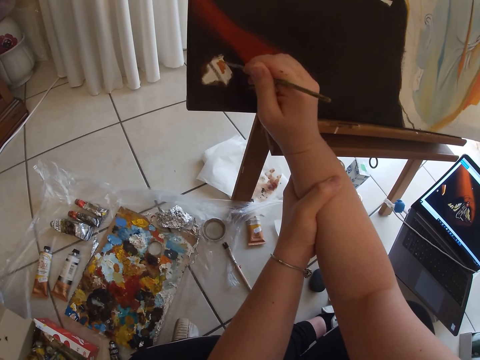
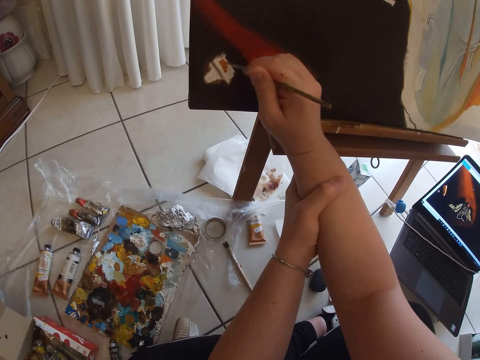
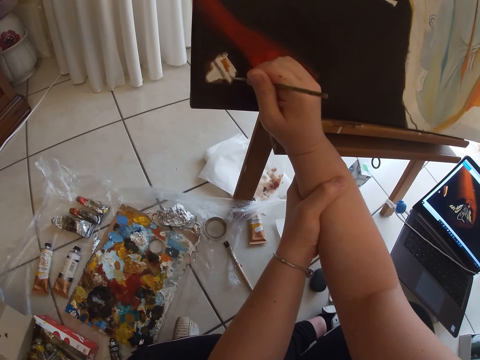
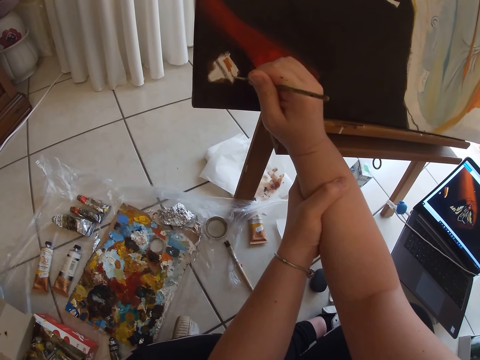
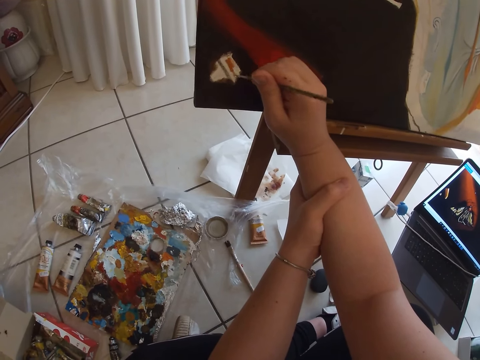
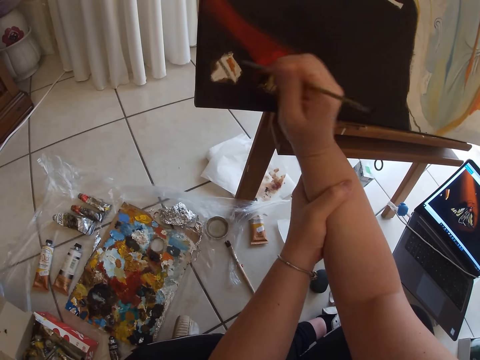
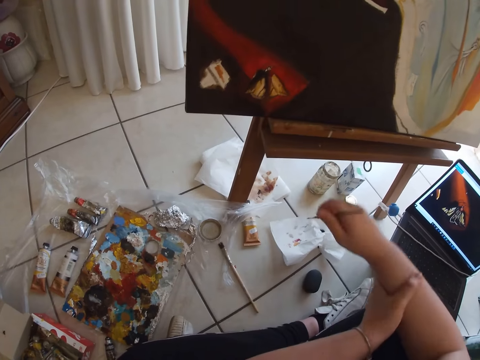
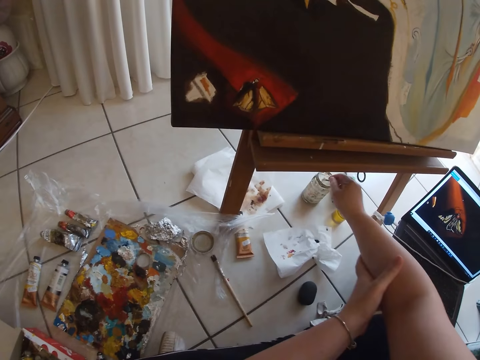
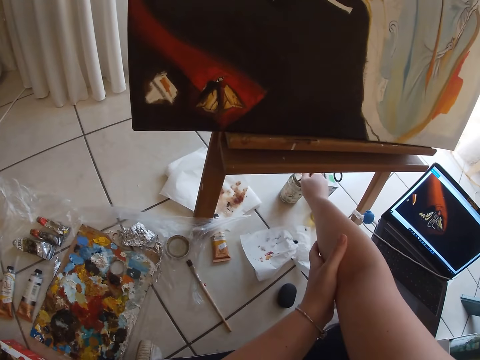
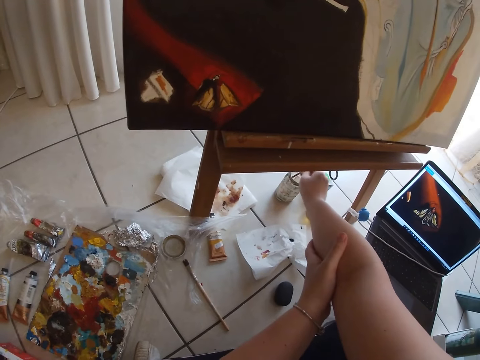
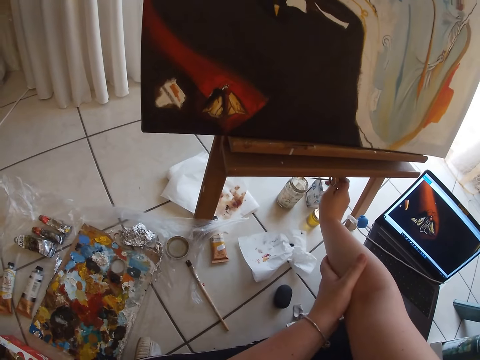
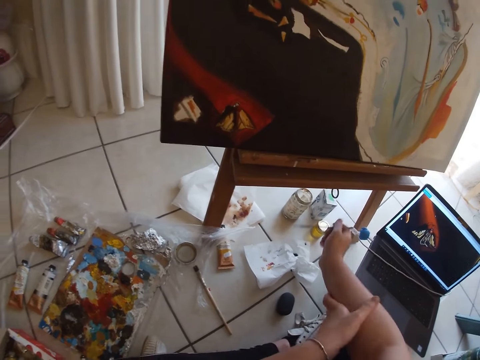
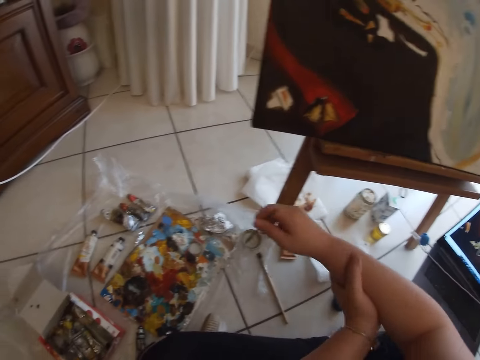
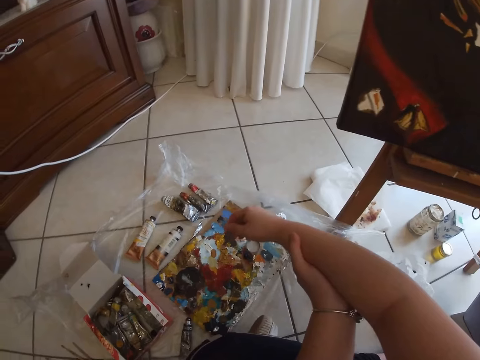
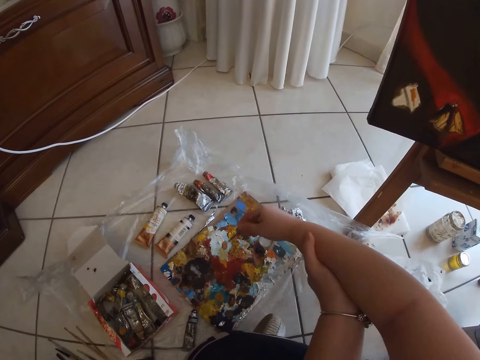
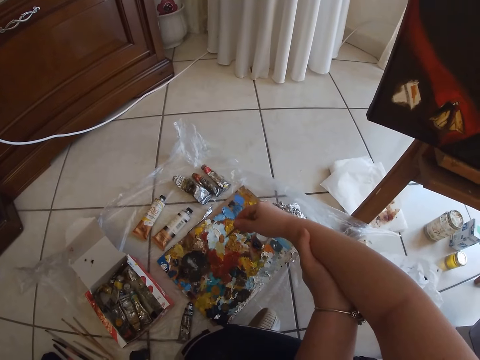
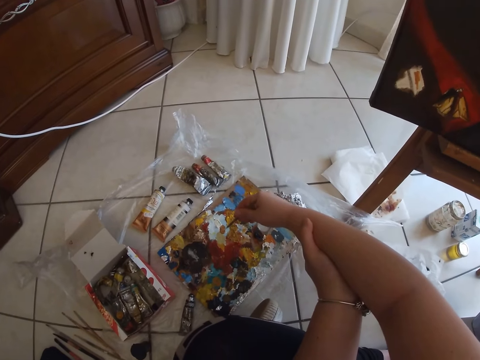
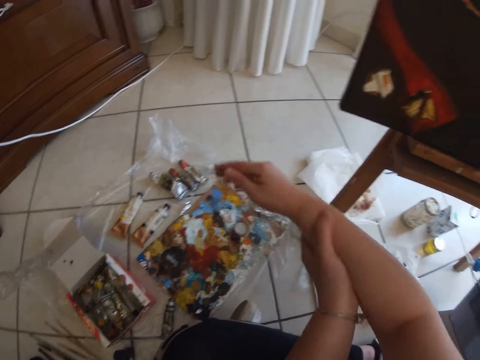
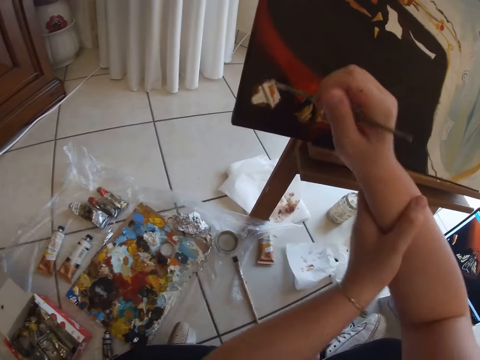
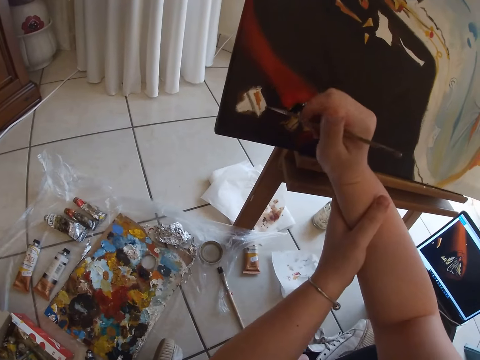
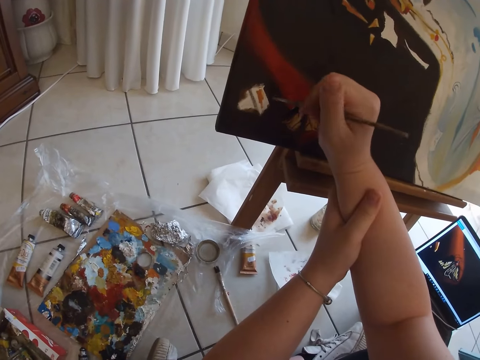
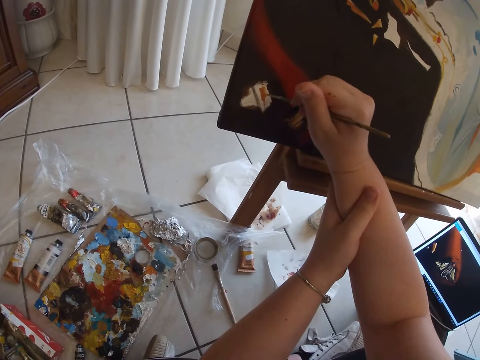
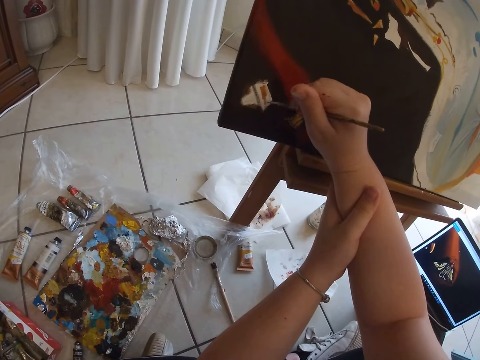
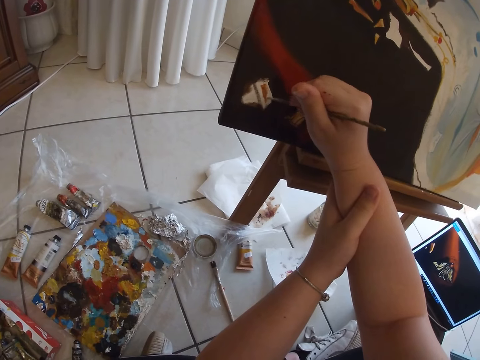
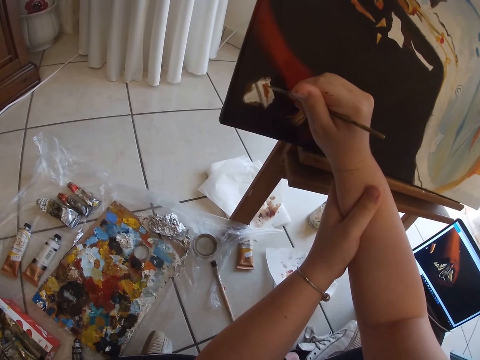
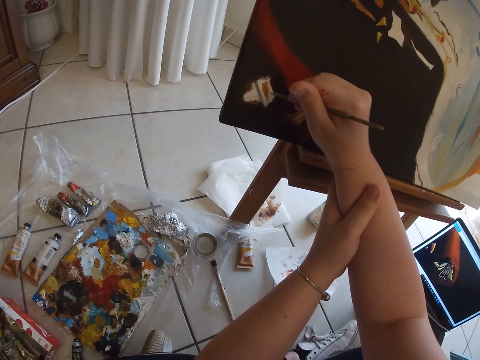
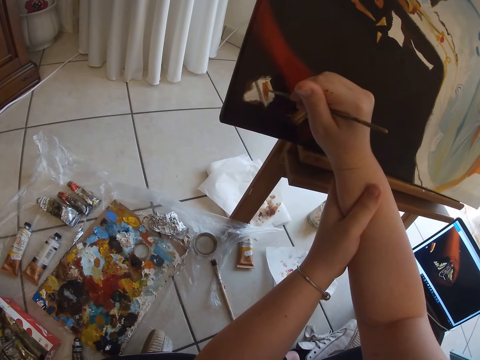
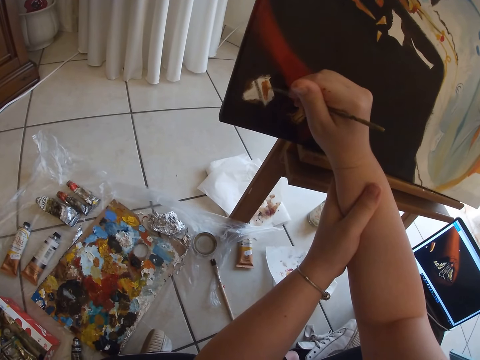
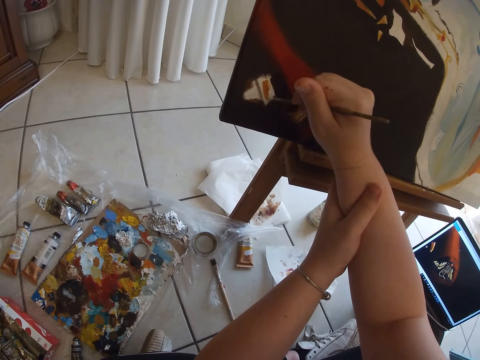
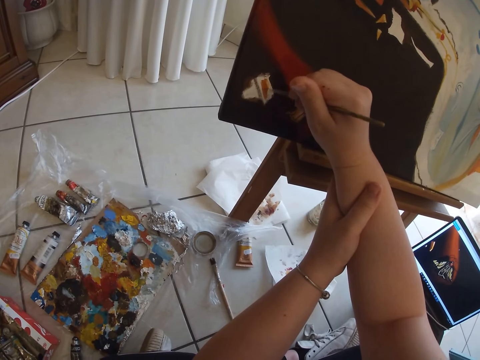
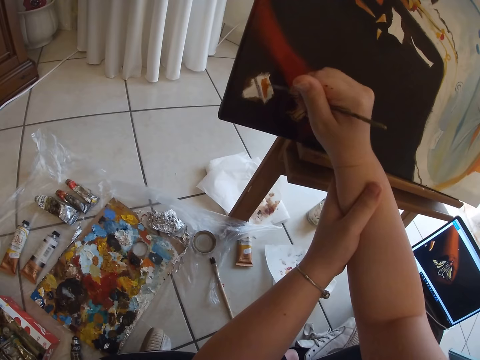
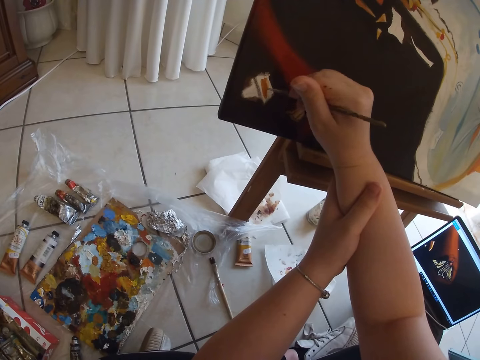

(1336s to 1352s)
The camera wearer removes his hand from the canvas. He dips the painting brush in his right hand in a container on the floor. He dips the painting brush in his right hand on the paint on the floor. He paints on the table or canvas with the painting brush in his right hand.

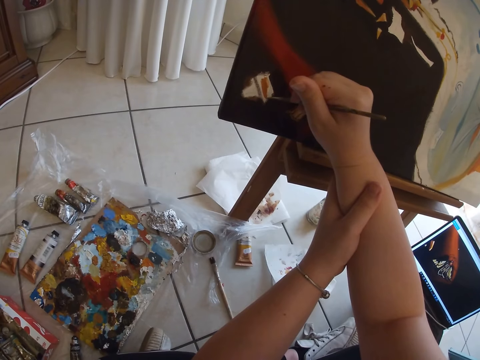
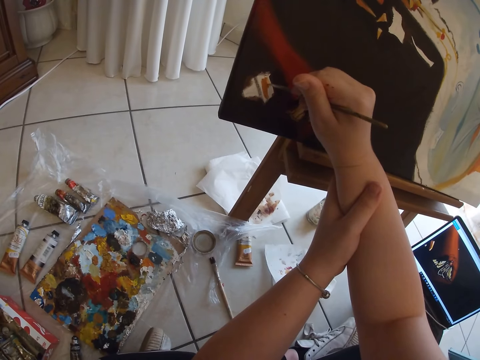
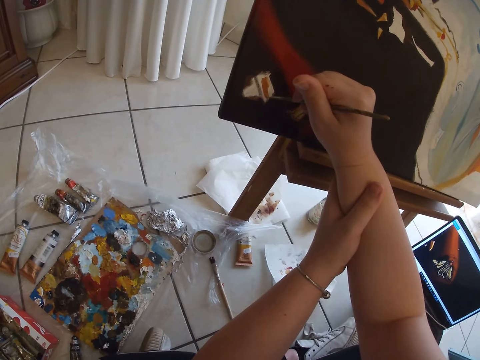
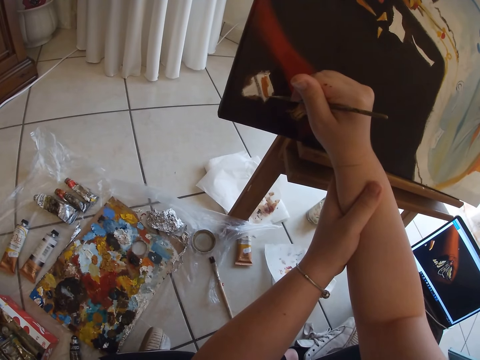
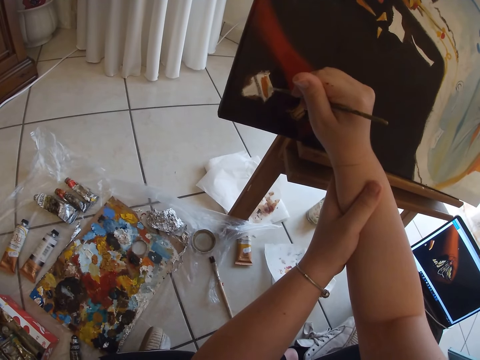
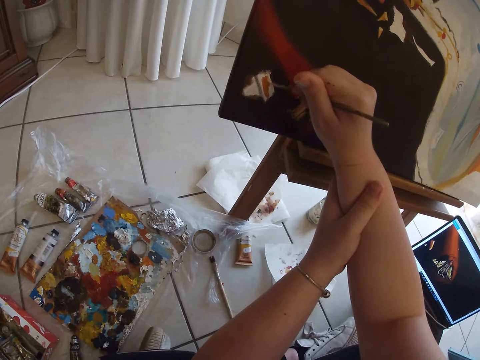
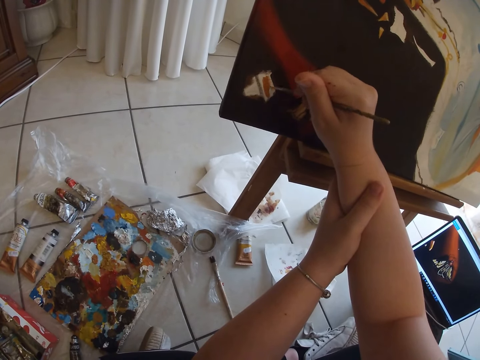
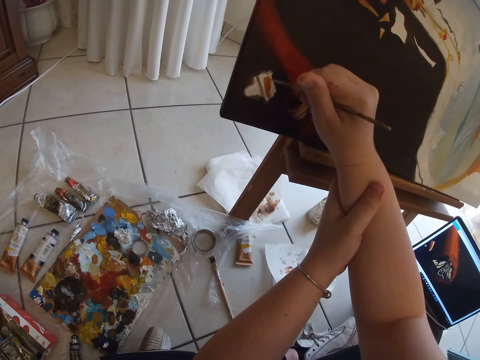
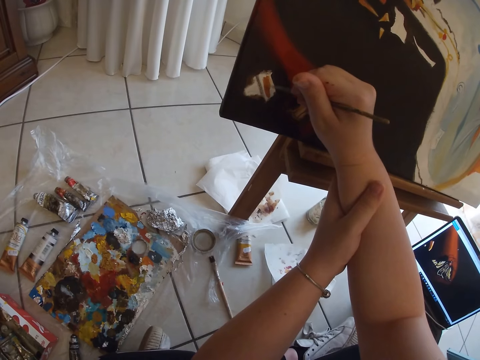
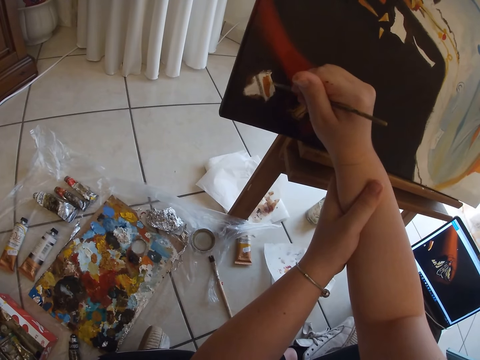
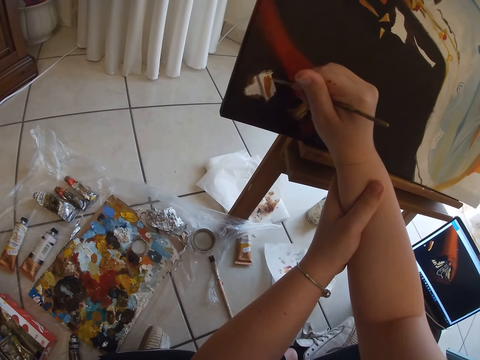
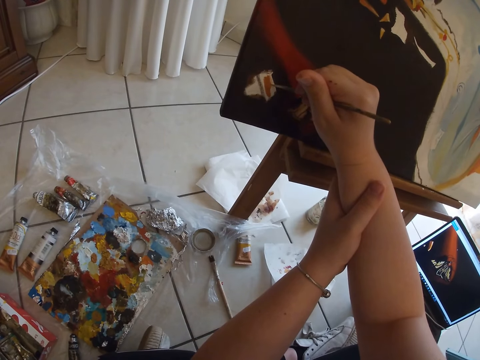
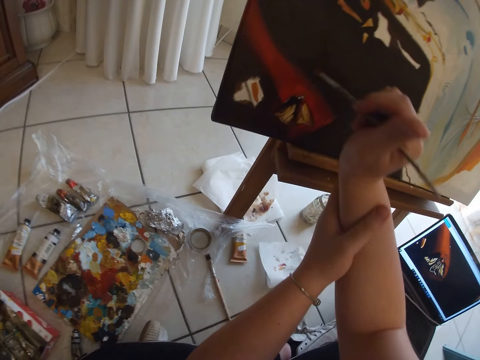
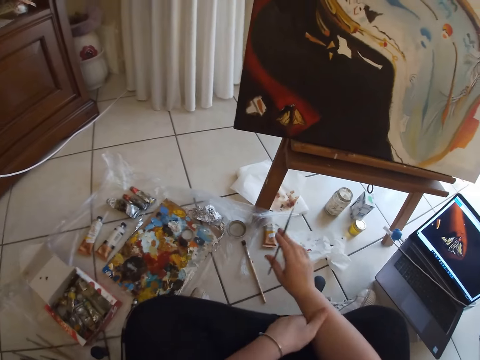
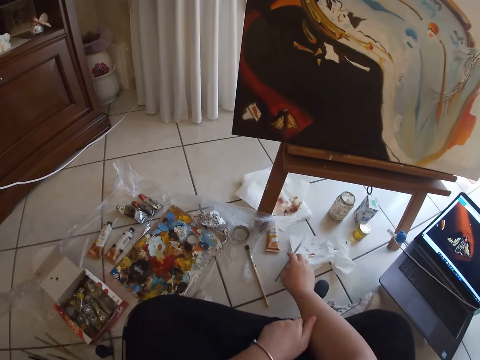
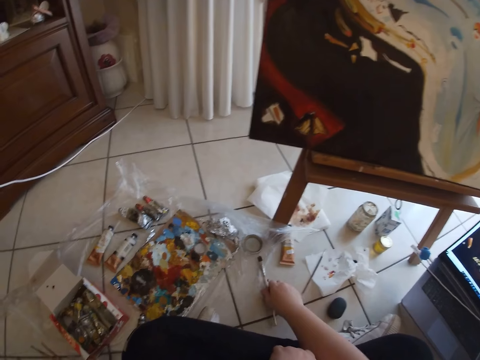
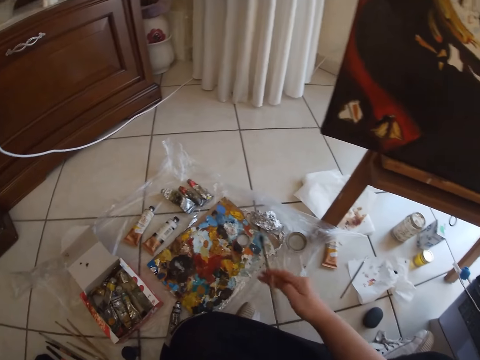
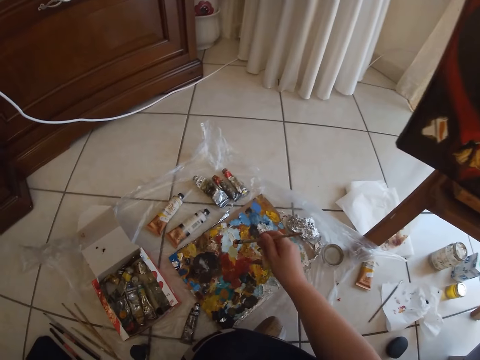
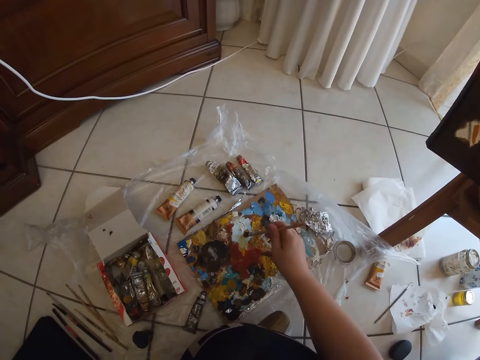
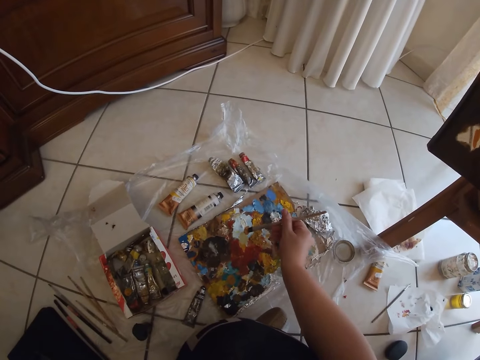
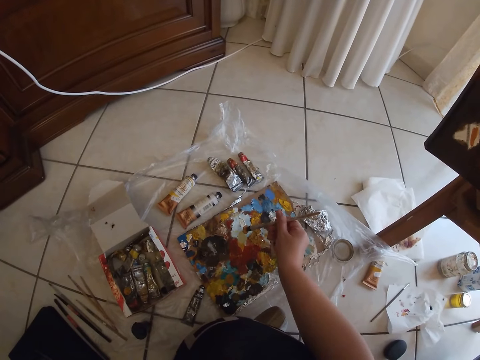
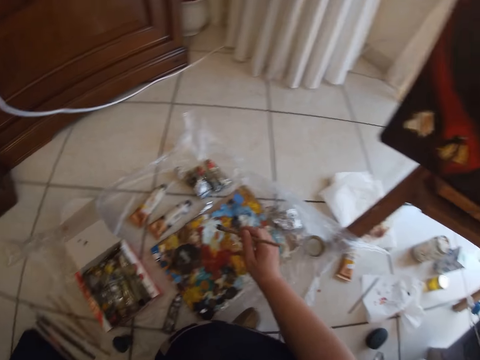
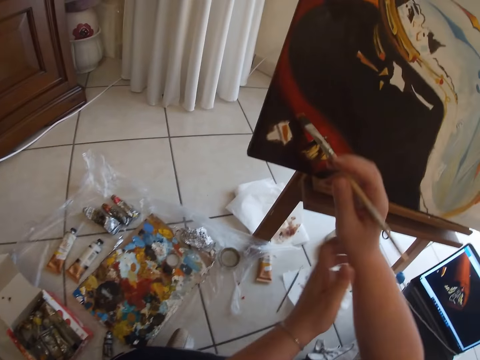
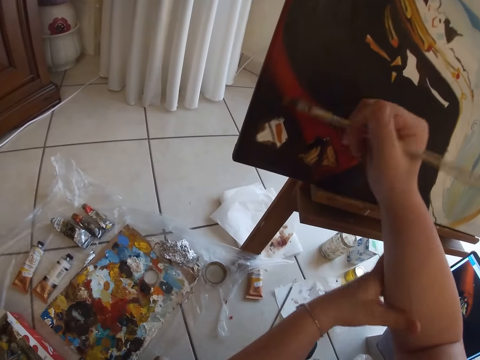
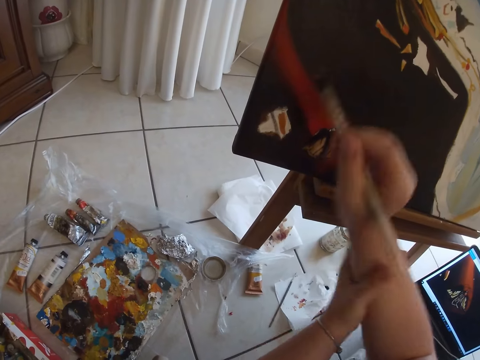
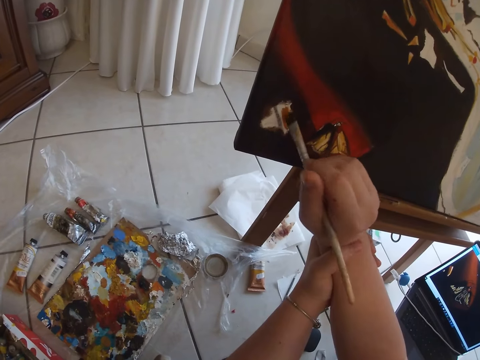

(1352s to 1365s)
The camera wearer removes the hand from the canvas. He drops the painting brush in his right hand on the floor. He picks up a painting brush from the floor with his right hand. He dips the painting brush in his right hand on the paint on the floor. He holds hands with the other hand.
